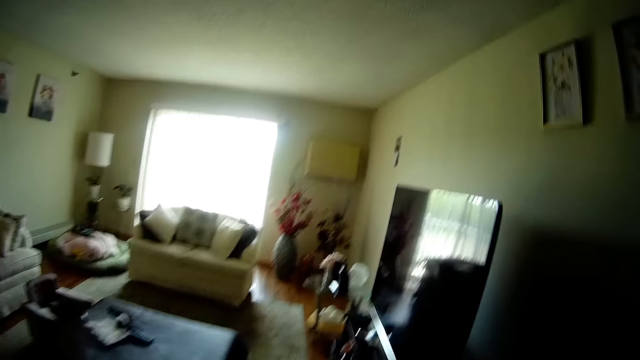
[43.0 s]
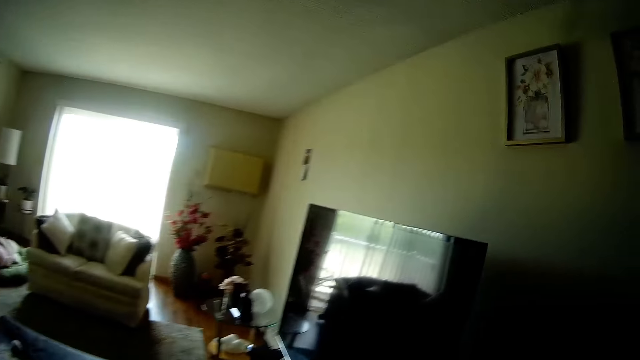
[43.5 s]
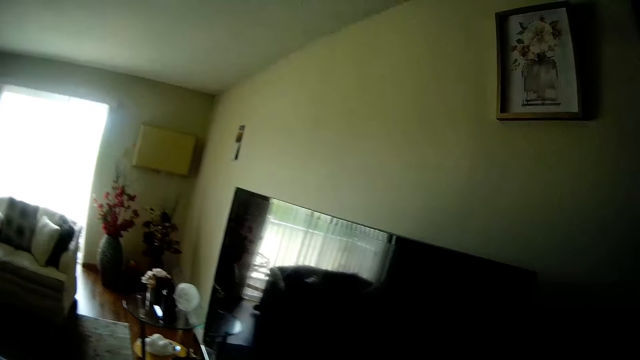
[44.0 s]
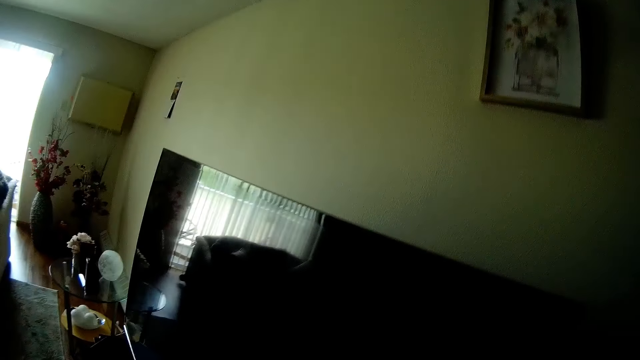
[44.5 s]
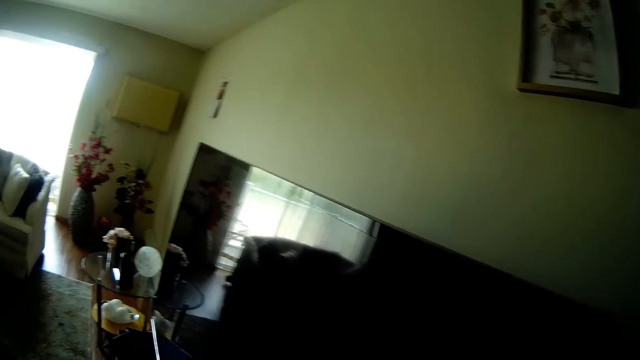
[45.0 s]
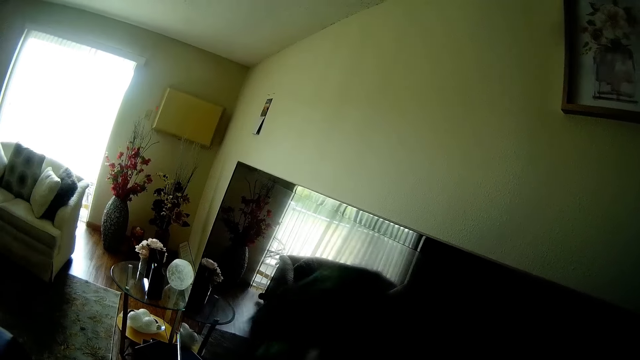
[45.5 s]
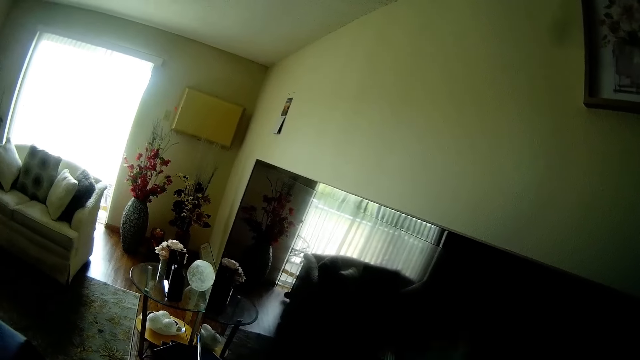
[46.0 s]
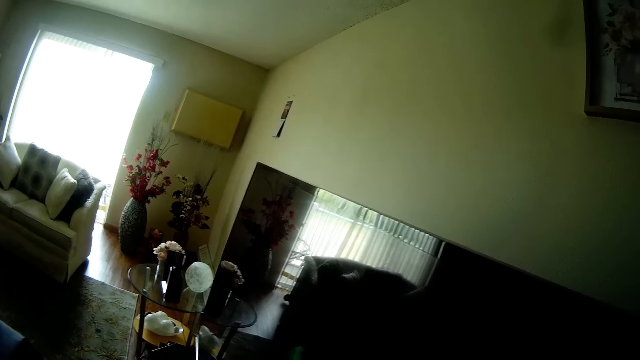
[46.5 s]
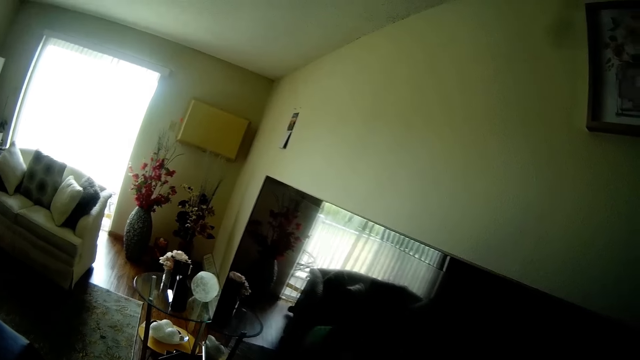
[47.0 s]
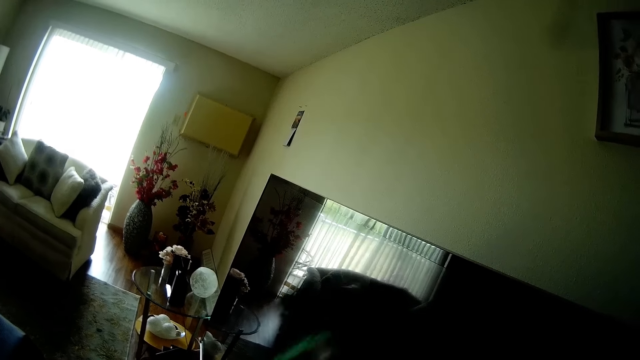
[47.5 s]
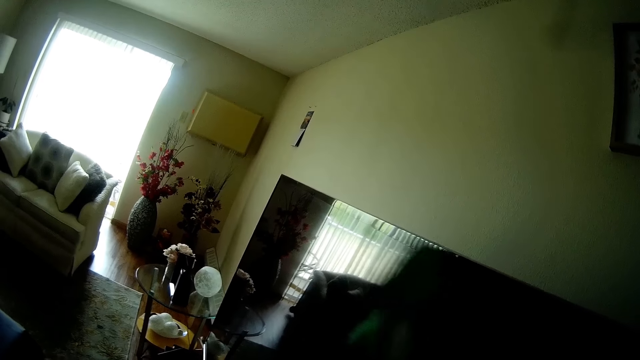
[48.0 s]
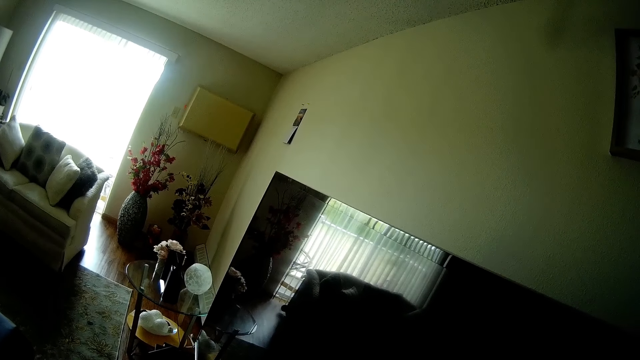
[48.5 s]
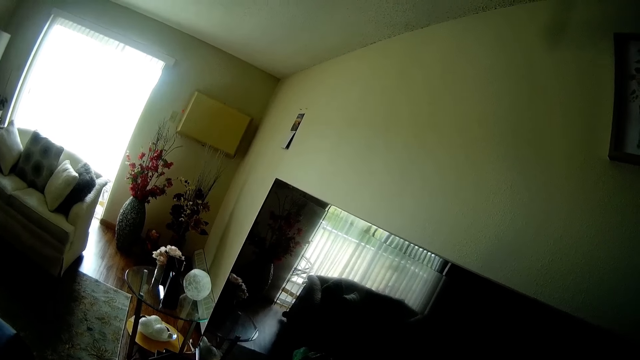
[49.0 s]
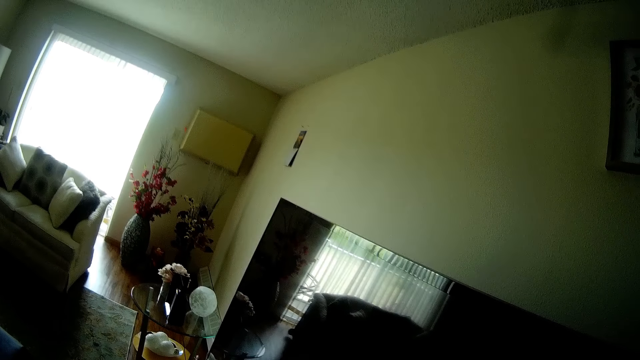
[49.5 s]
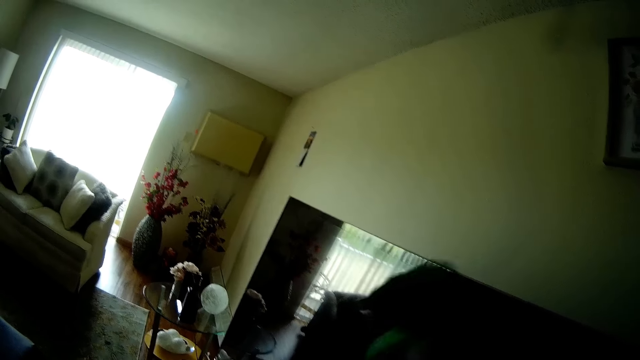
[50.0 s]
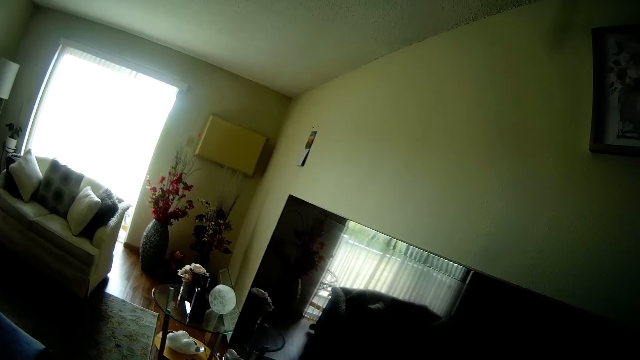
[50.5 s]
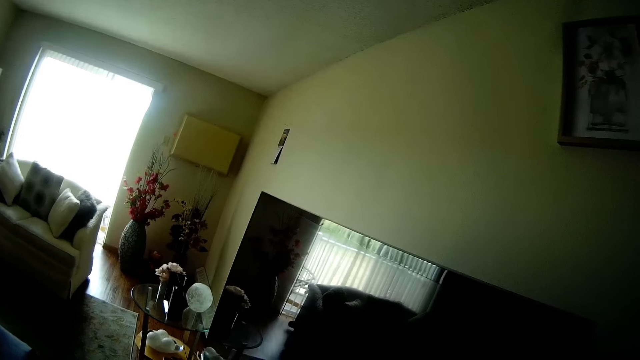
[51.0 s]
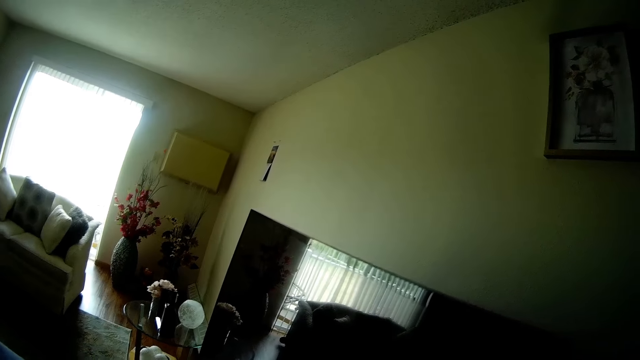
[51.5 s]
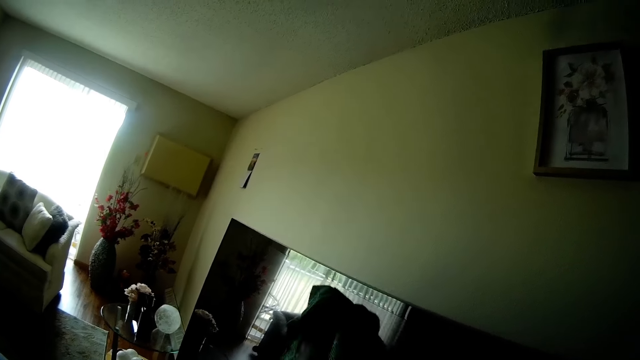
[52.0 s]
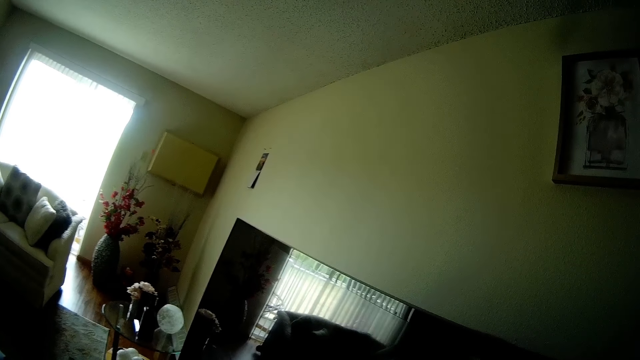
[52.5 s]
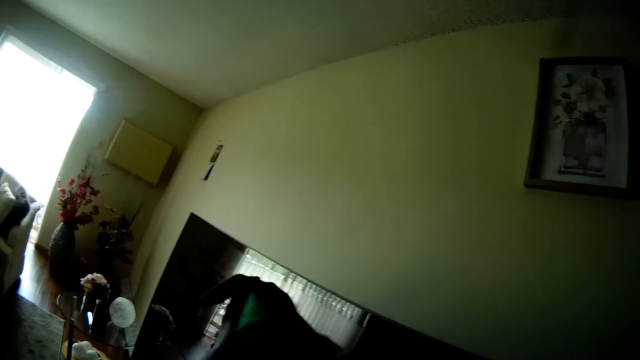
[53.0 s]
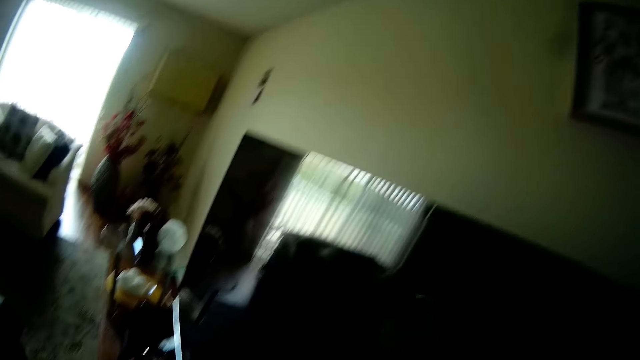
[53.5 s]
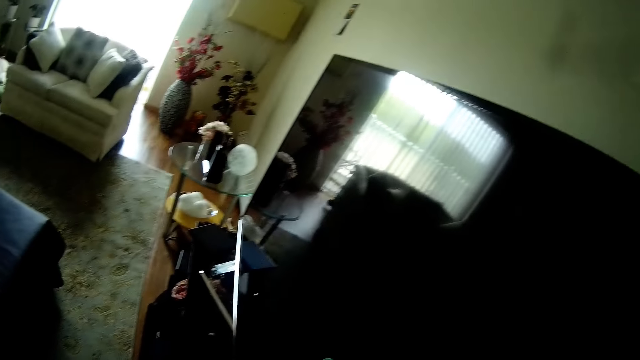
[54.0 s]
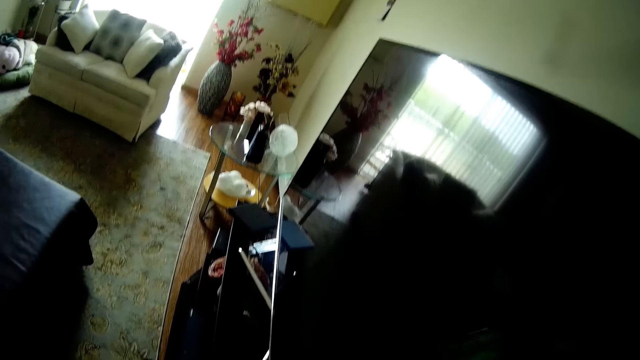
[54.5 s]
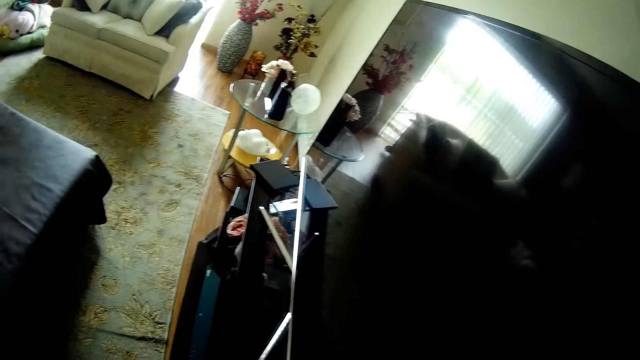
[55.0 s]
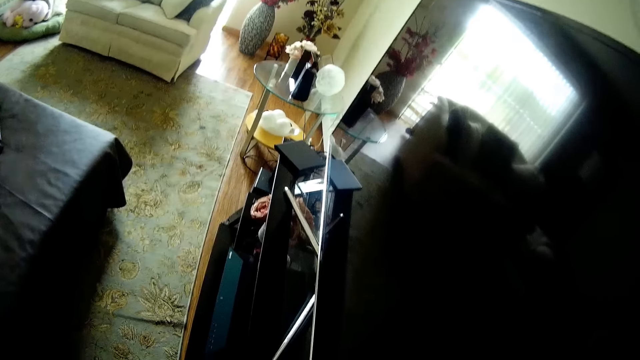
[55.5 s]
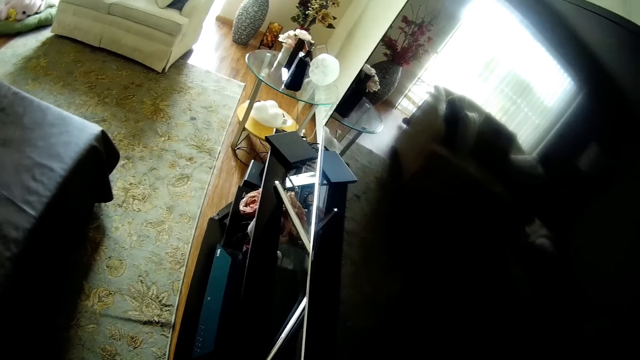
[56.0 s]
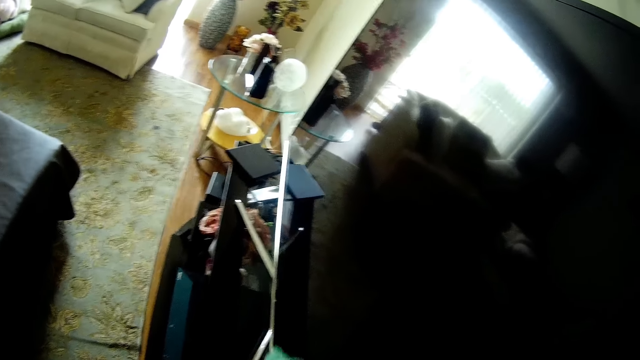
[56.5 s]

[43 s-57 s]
The camera wearer cleans a television screen with a towel in her right hand. She converses with the girl. She wipes the TV screen. She speaks. She wipes the TV screen.

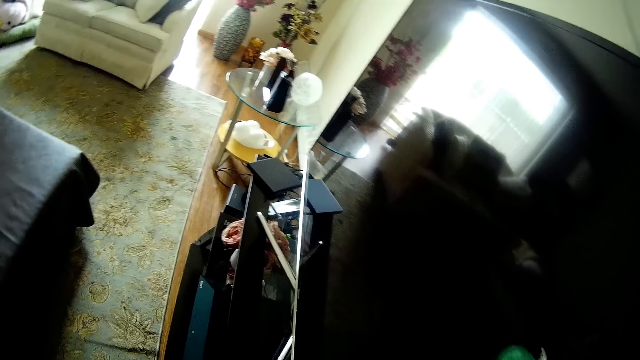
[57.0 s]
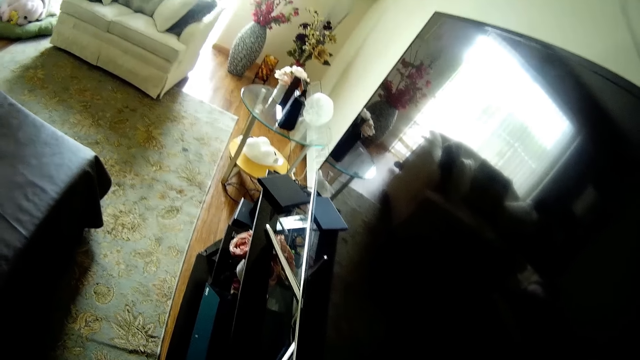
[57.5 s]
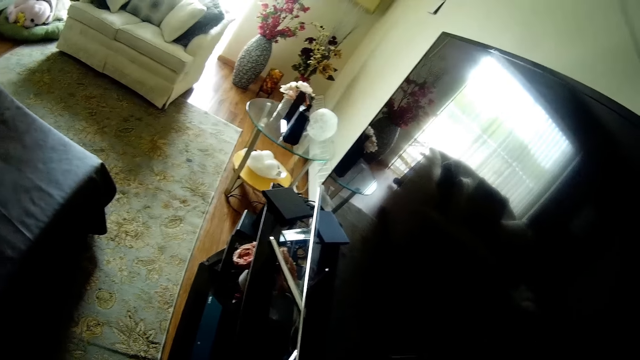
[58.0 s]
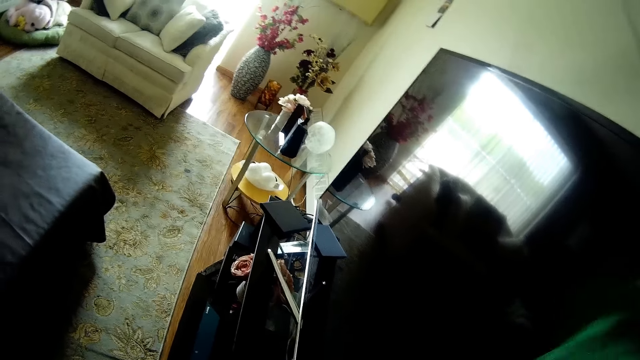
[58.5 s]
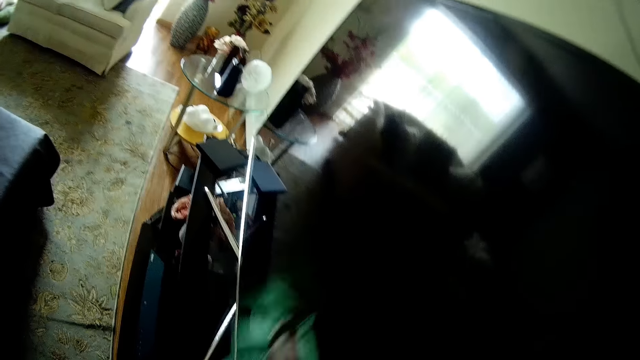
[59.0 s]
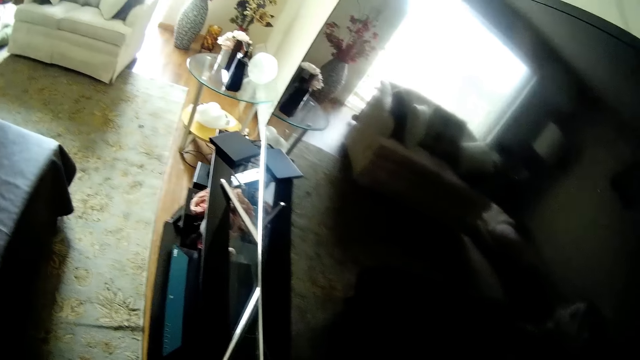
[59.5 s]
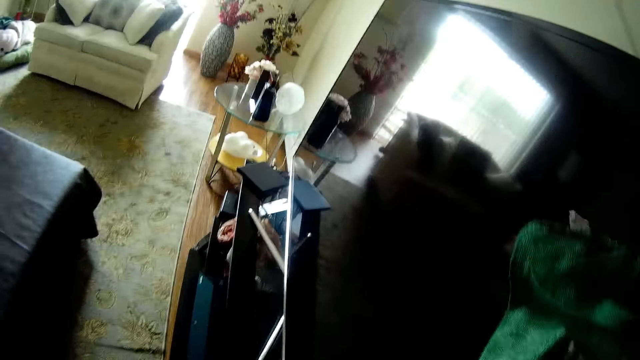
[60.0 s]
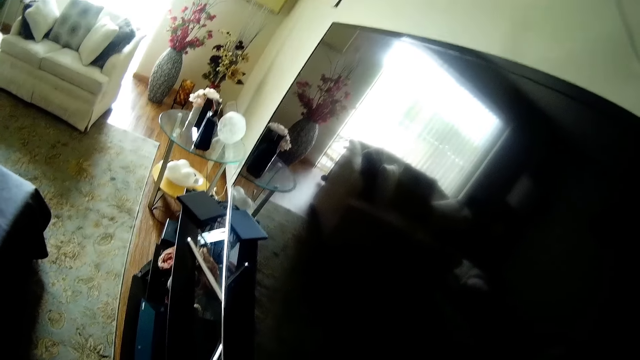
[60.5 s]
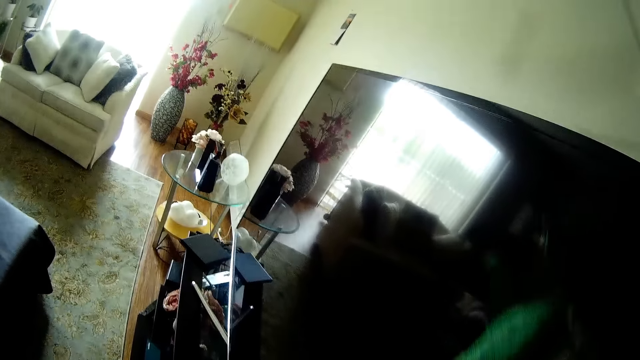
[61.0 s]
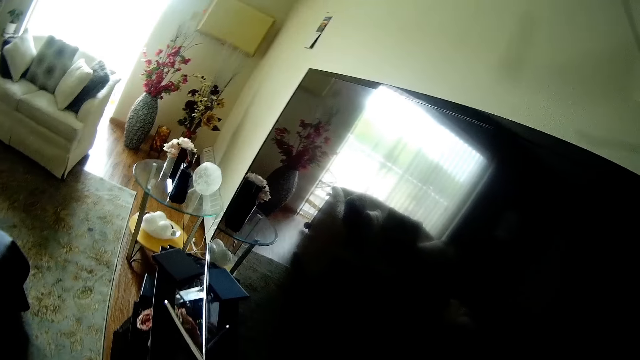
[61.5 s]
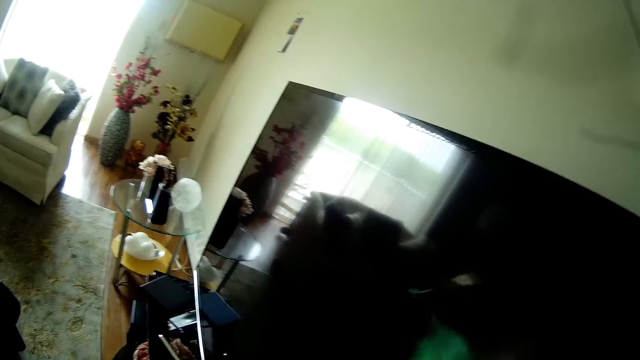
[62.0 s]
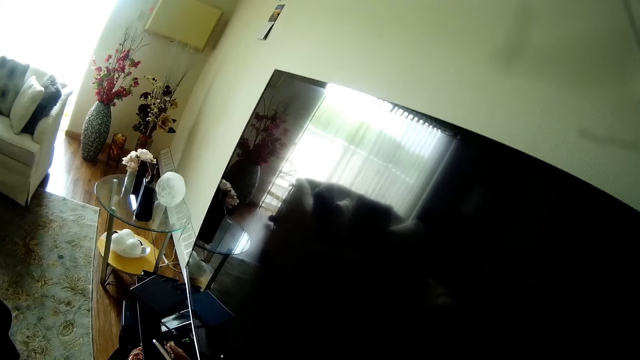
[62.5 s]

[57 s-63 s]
A baby speaks to the camera wearer. The camera wearer wipes the TV screen. They talk to the baby.
